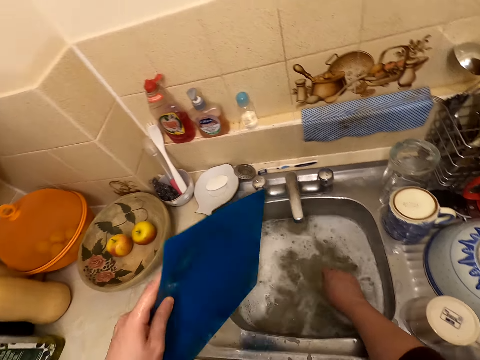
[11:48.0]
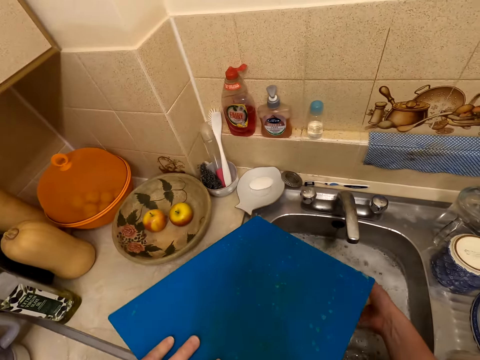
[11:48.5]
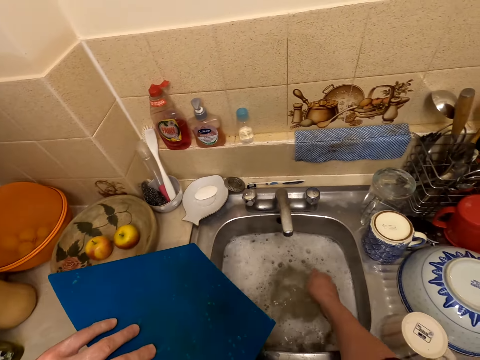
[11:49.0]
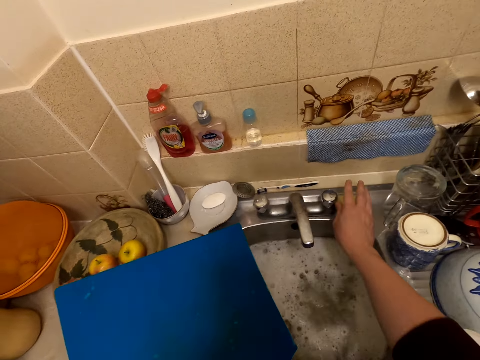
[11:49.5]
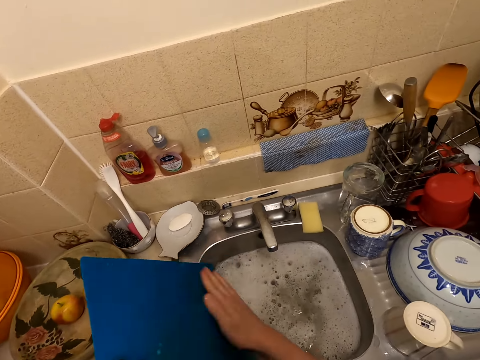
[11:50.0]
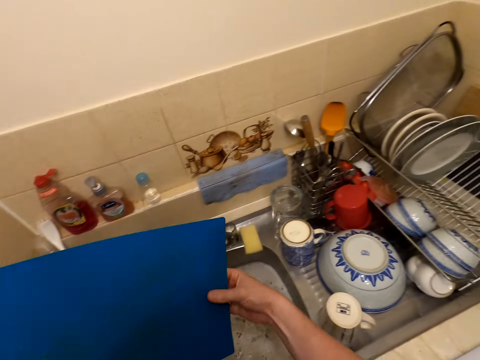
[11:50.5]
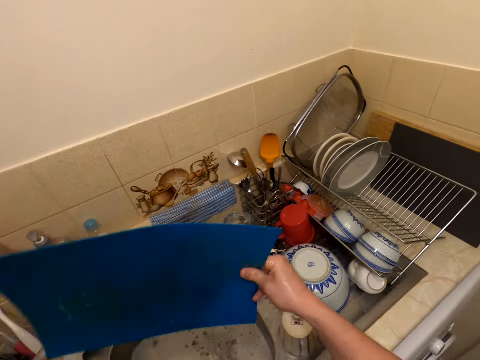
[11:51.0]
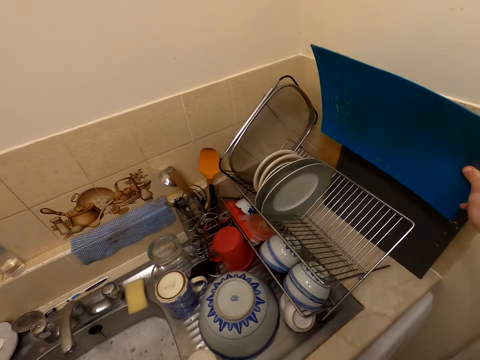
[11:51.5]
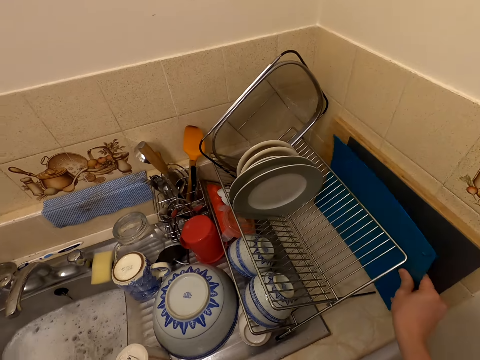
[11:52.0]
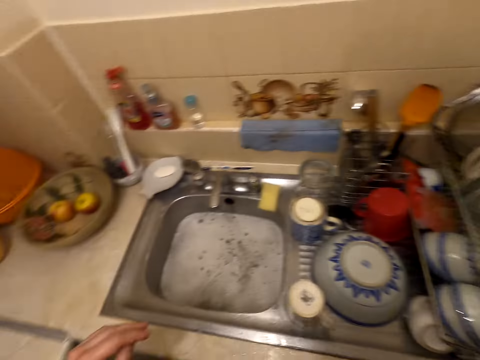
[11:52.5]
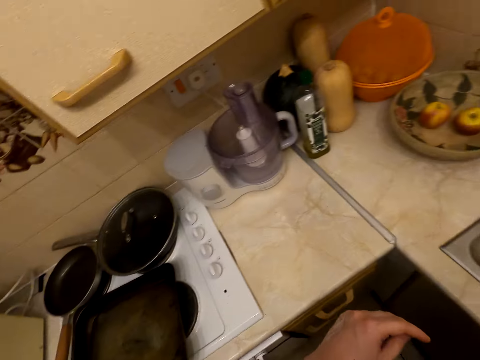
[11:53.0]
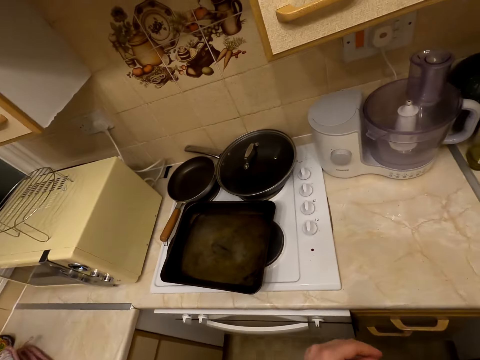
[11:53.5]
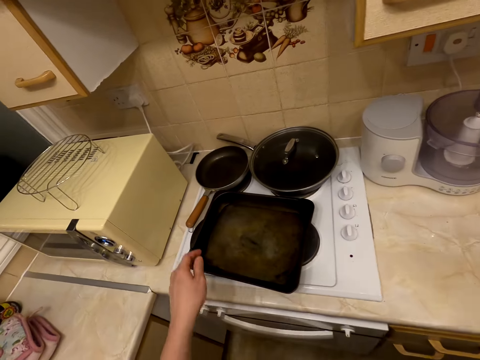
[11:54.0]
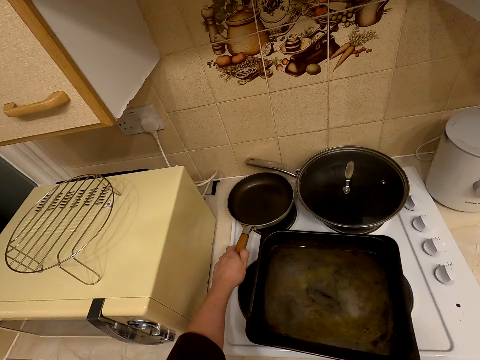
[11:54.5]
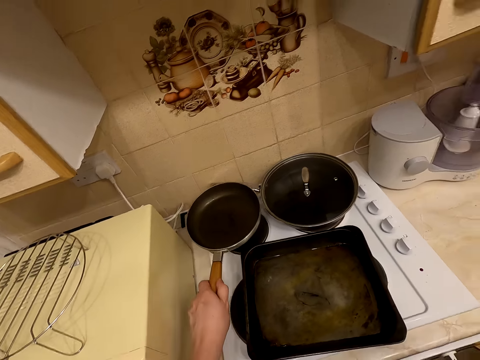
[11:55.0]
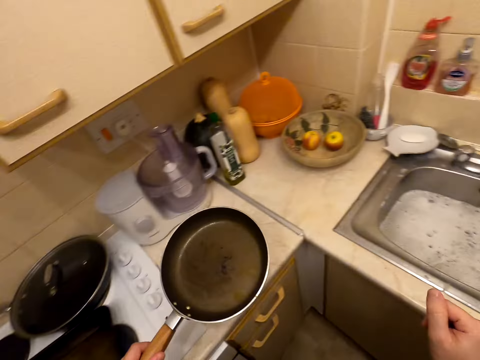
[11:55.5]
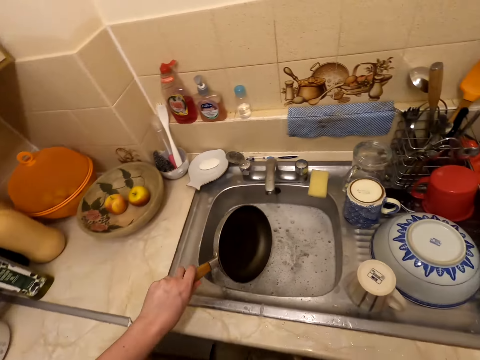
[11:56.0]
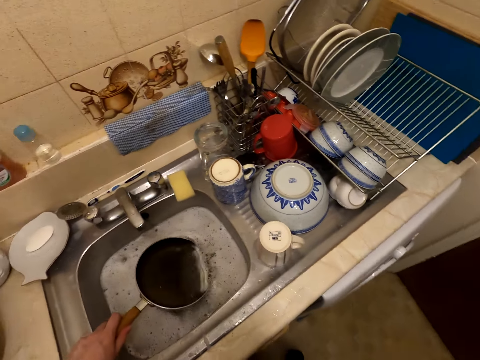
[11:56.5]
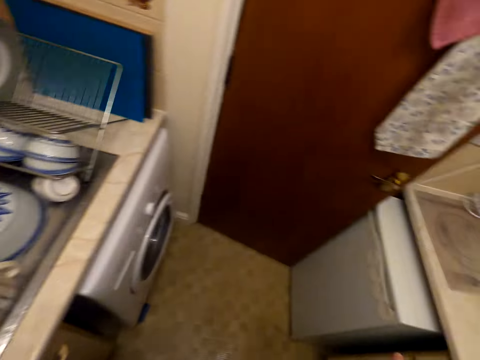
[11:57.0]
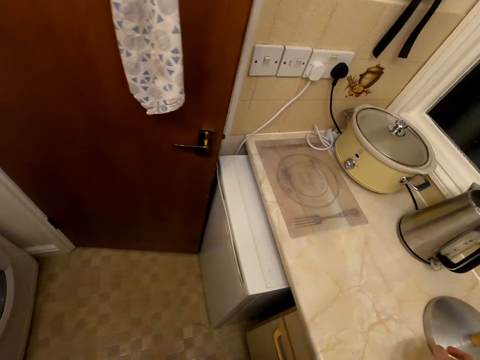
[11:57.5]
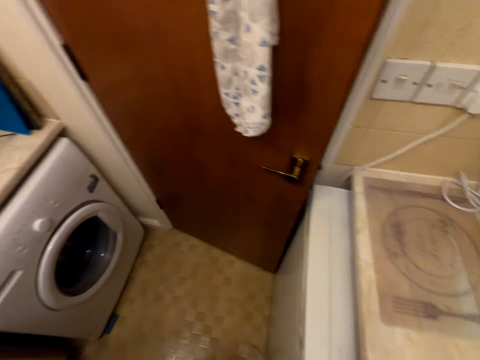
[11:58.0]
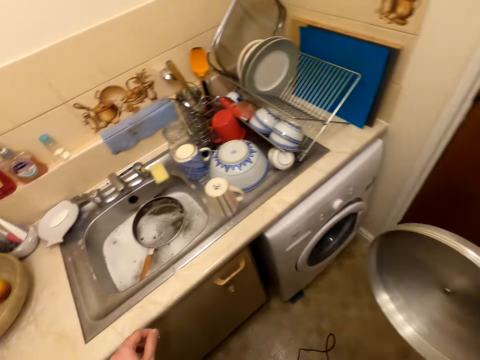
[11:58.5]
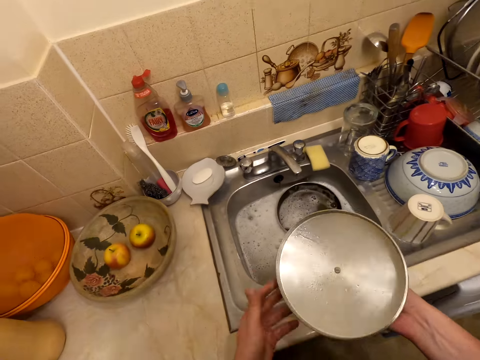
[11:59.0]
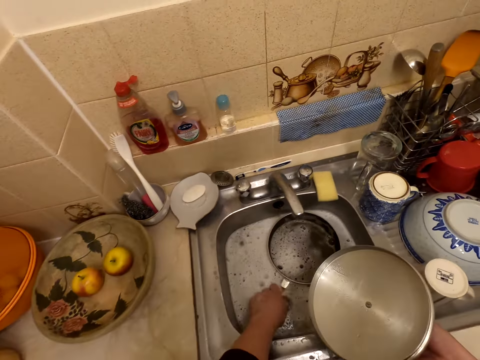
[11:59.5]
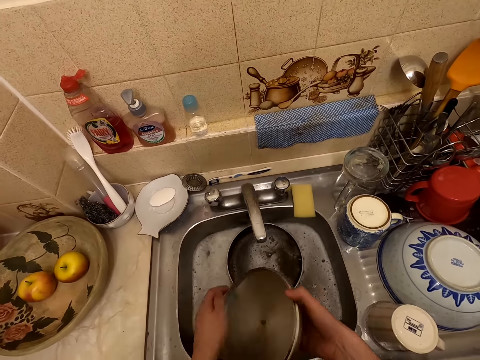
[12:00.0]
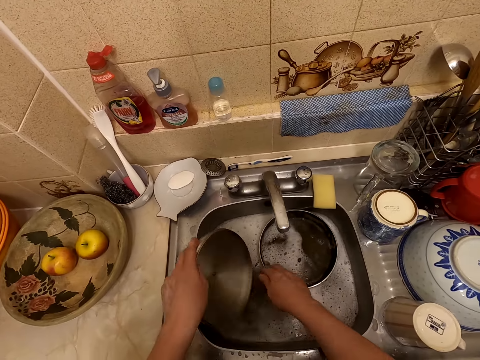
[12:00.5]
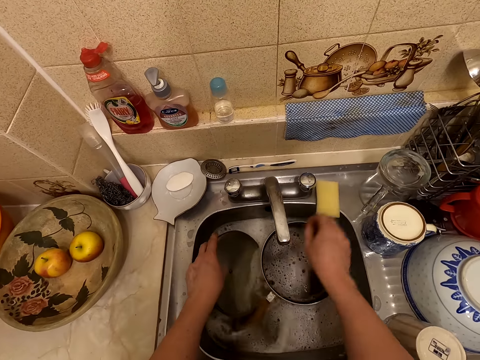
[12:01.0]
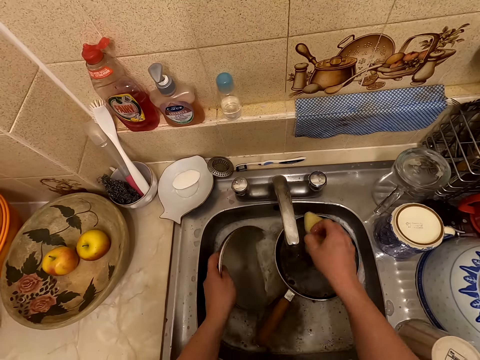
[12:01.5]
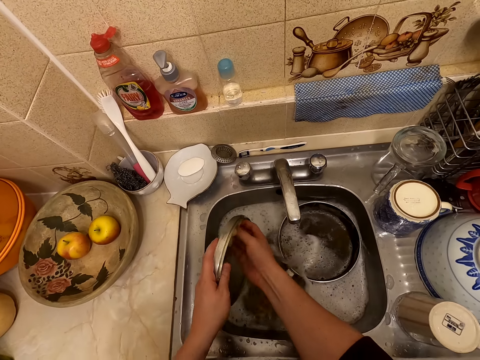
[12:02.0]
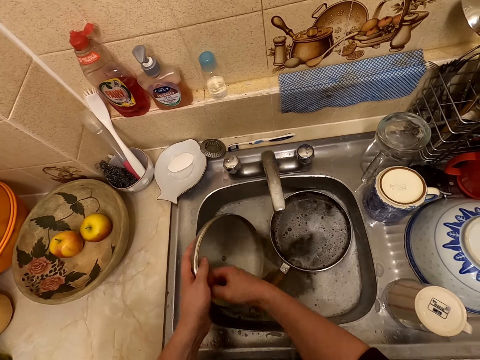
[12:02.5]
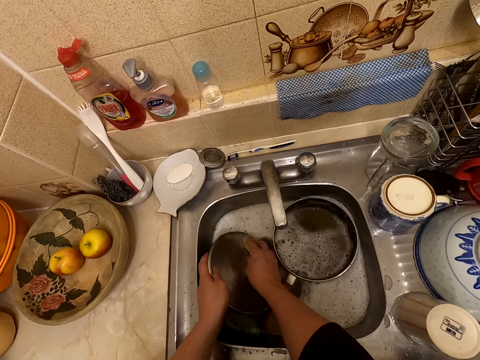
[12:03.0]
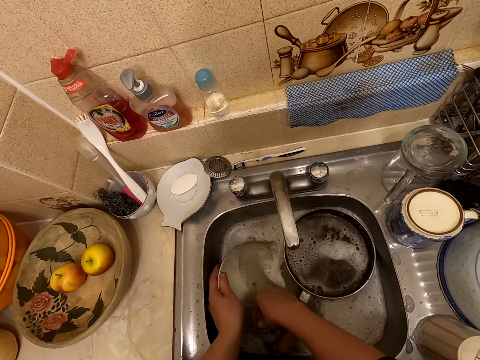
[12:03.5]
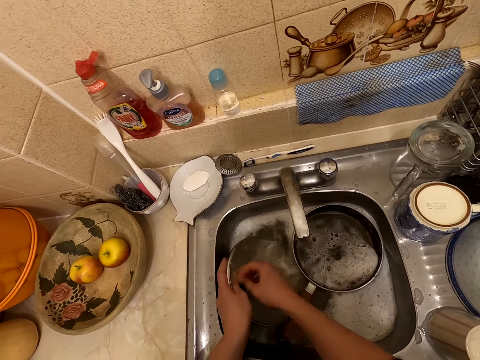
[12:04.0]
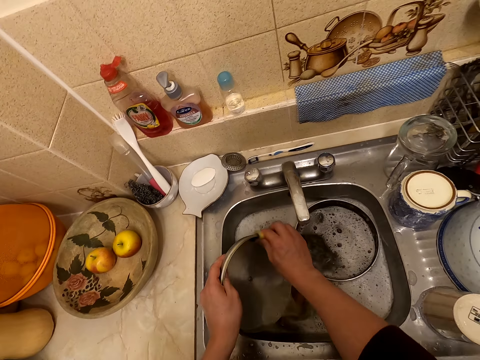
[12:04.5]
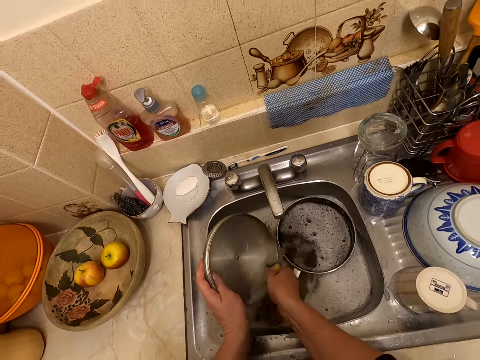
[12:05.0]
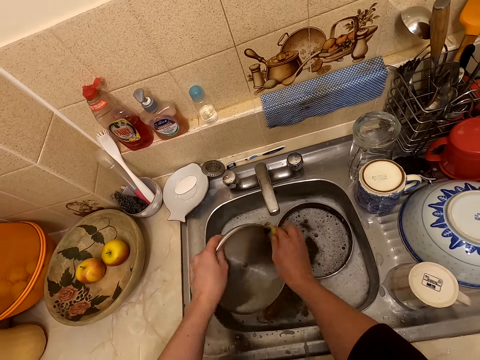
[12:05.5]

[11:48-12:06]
The camera wearer looks at the table pad. They put the washing sponge on the surface. They wipe the table pad. They shake the table pad. They put the table pad on the rack. They move in the kitchen. They take a frying pan. They put the frying pan in the sink. They move in the kitchen. They pick up a lid. They move the frying pan in the sink. They put the lid in the sink. They take the washing sponge. They wash the lid with the washing sponge.

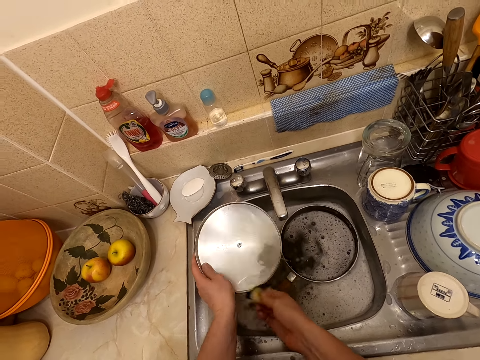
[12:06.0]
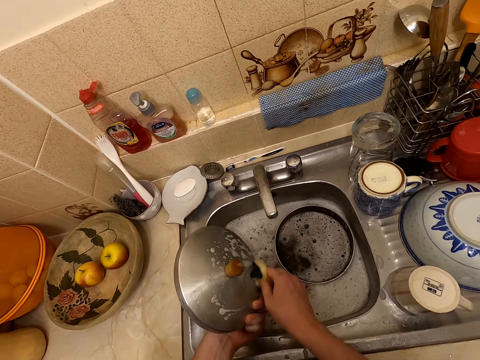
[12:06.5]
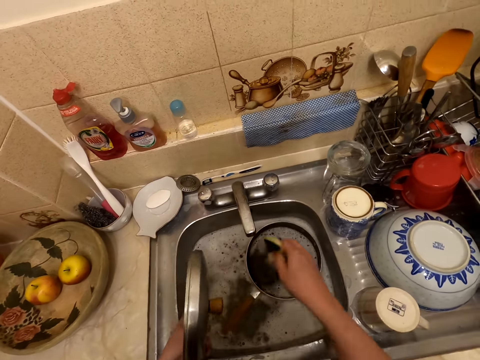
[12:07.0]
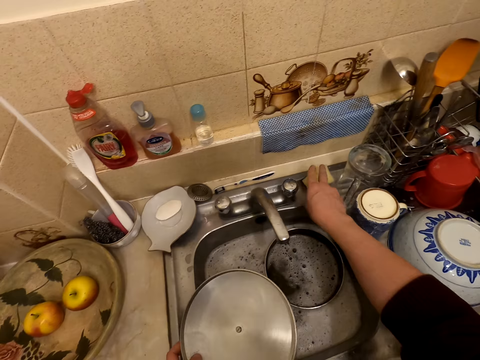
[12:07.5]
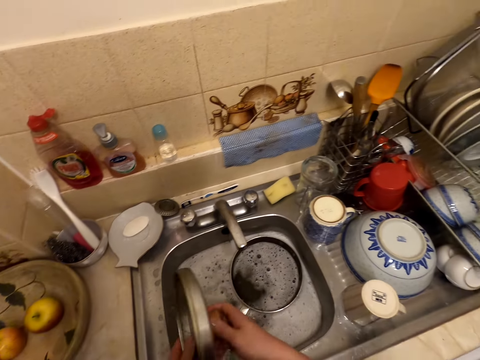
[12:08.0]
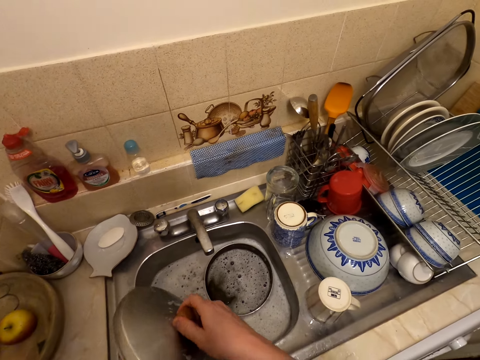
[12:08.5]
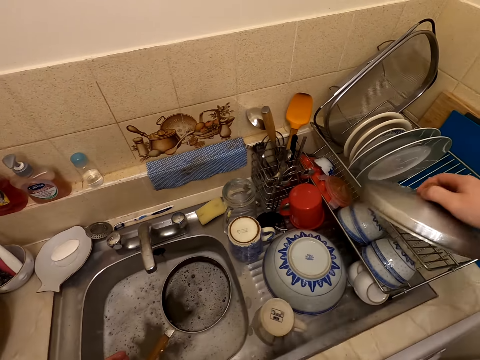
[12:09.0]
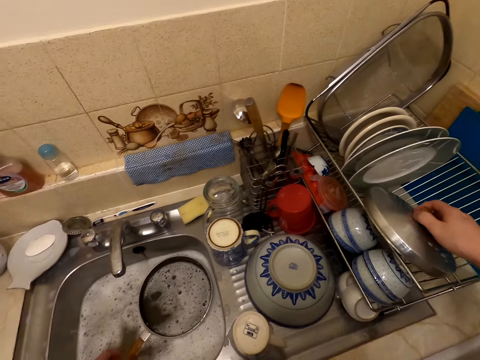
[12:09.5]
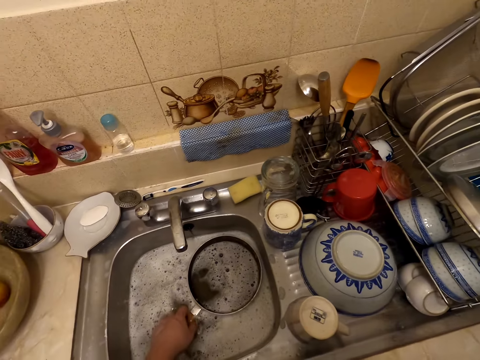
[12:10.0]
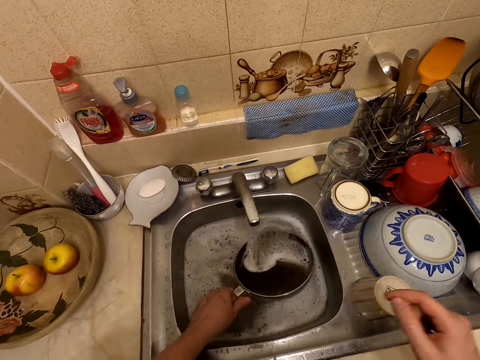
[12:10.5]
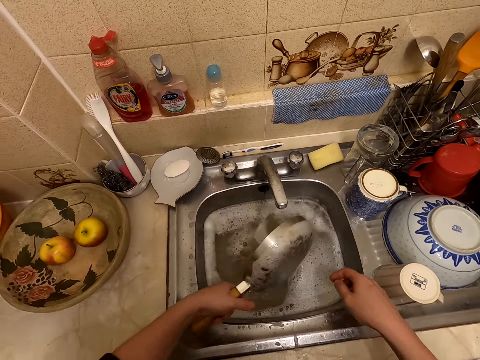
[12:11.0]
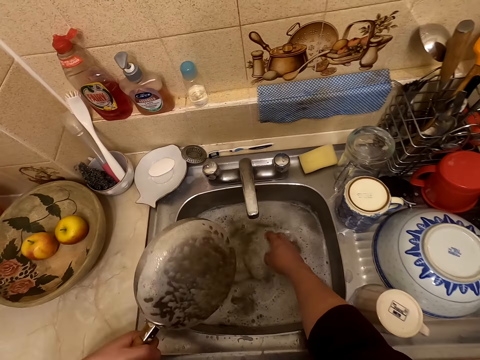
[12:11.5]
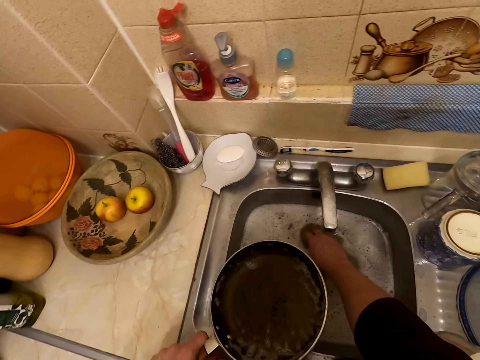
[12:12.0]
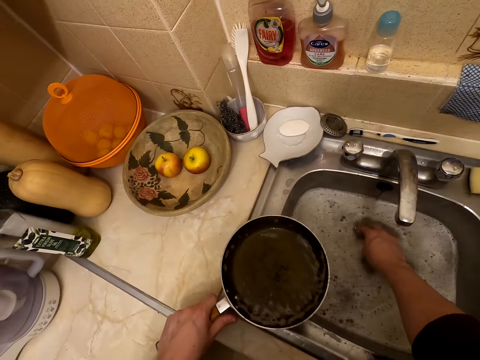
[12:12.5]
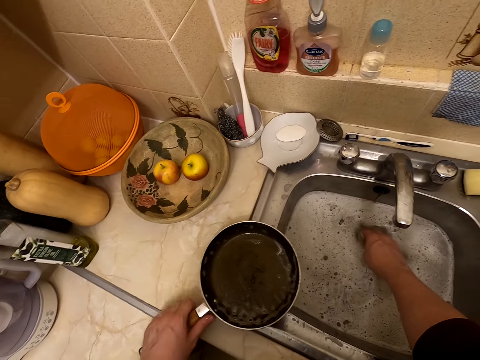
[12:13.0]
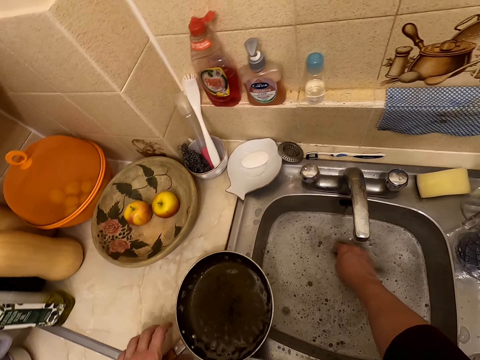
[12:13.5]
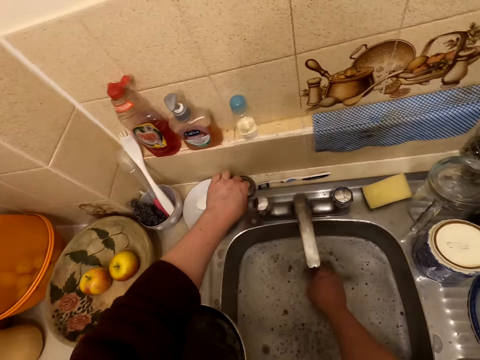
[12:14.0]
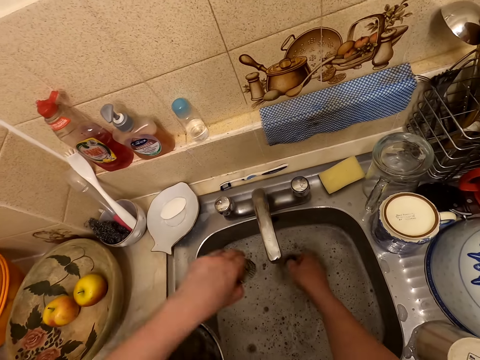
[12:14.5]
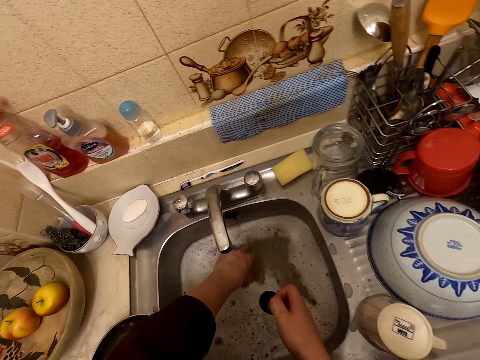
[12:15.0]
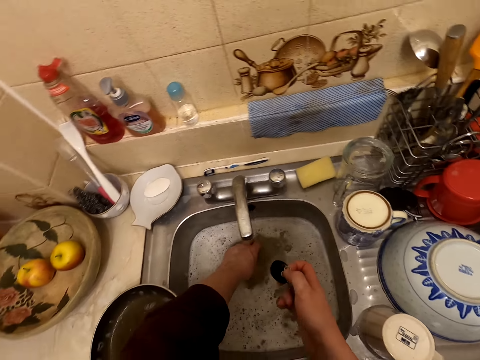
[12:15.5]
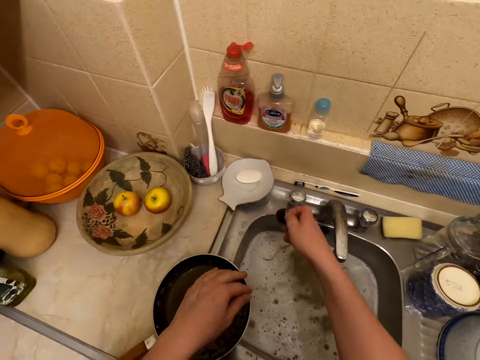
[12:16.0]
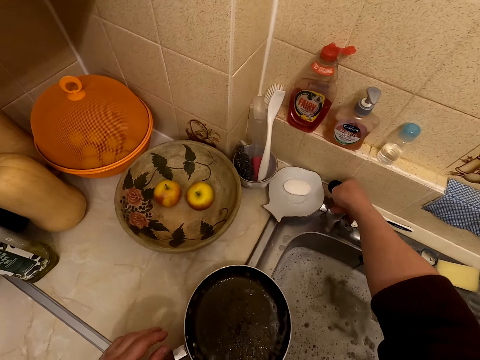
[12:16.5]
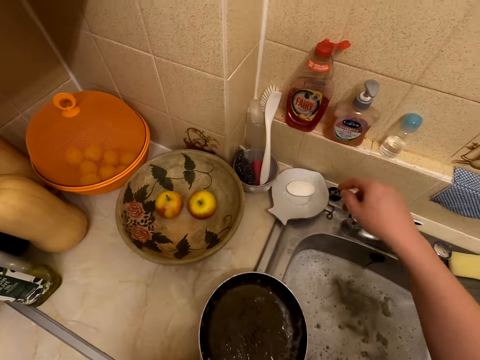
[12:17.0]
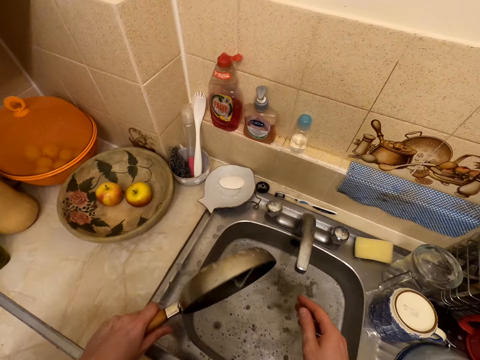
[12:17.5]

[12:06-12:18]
The camera wearer puts the washing sponge on the surface. They put the lid on the utensil rack. They take a frying pan. They touch the sink water. They put the frying pan on the sink surface. They take a sink stopper. They put the sink stopper in the sink. They put the sink stopper on the sink surface.
